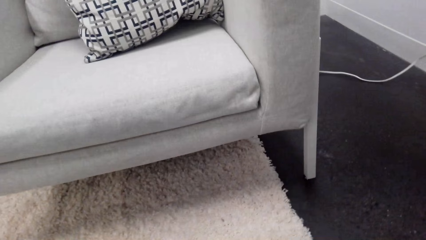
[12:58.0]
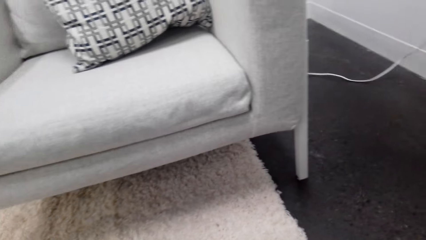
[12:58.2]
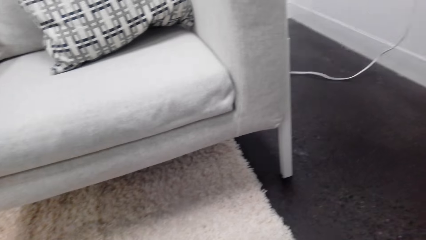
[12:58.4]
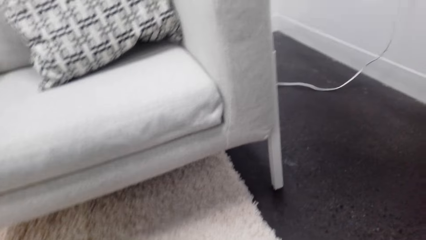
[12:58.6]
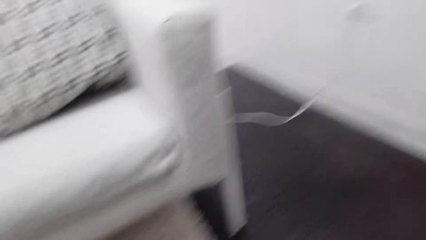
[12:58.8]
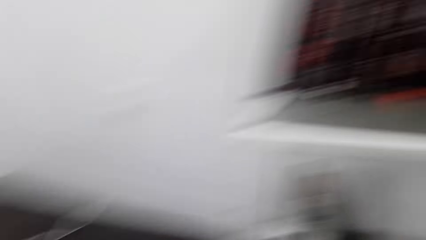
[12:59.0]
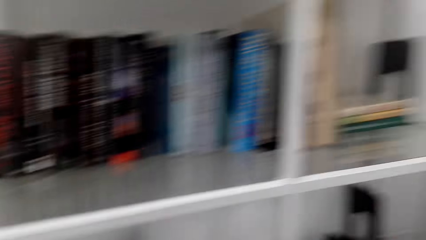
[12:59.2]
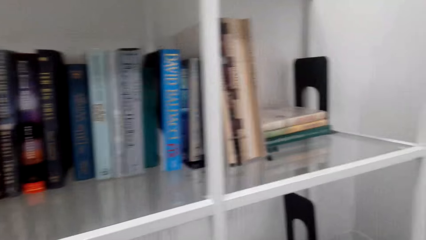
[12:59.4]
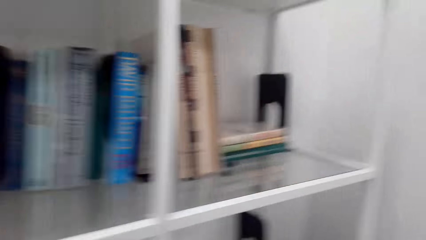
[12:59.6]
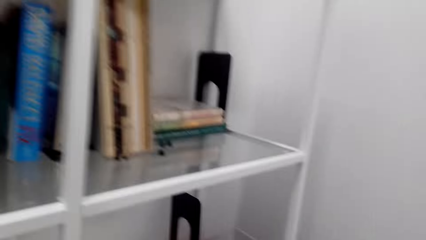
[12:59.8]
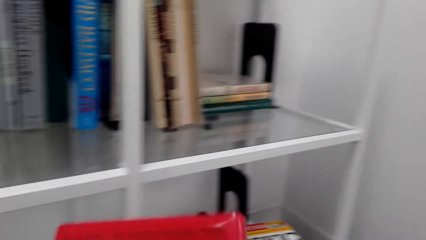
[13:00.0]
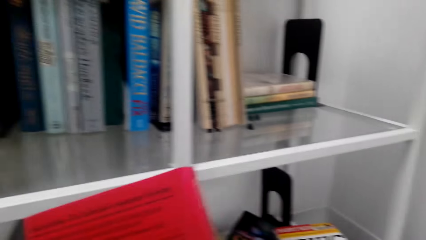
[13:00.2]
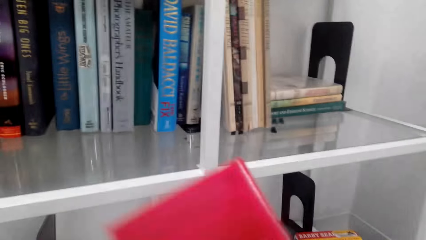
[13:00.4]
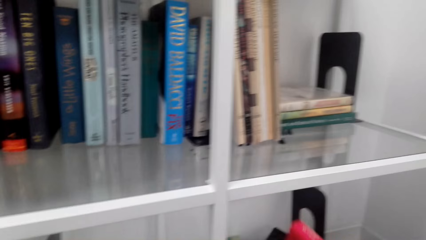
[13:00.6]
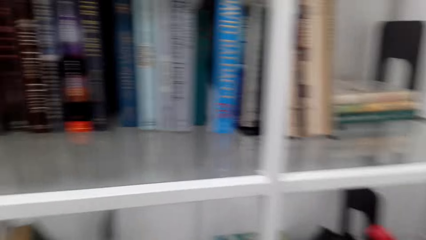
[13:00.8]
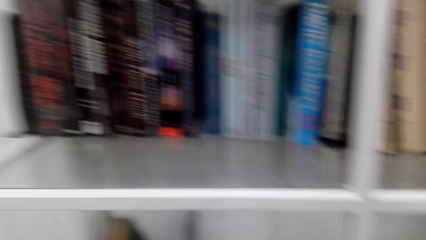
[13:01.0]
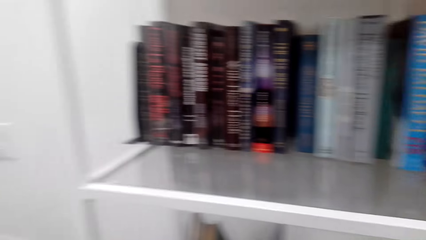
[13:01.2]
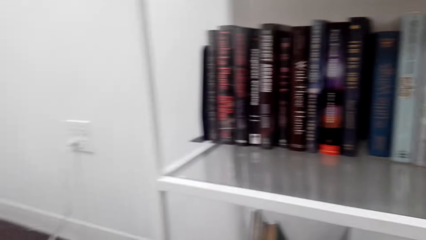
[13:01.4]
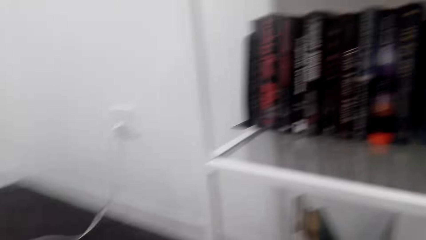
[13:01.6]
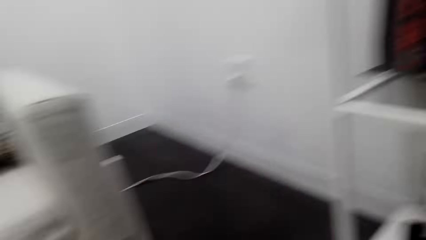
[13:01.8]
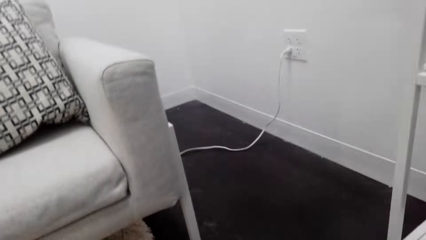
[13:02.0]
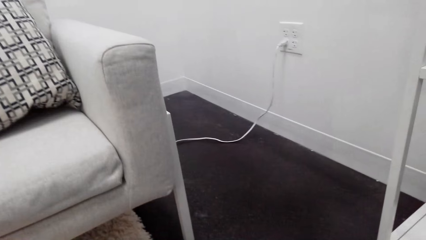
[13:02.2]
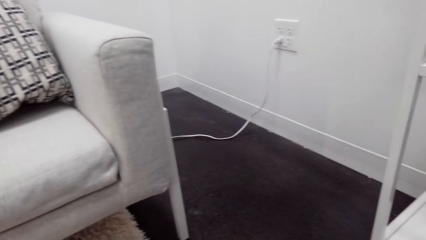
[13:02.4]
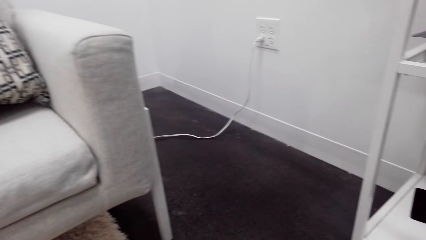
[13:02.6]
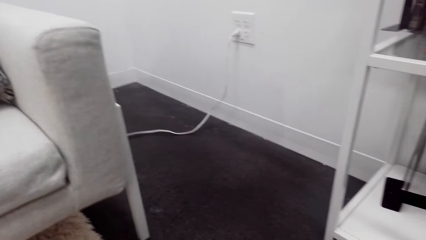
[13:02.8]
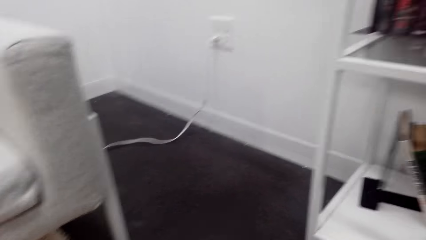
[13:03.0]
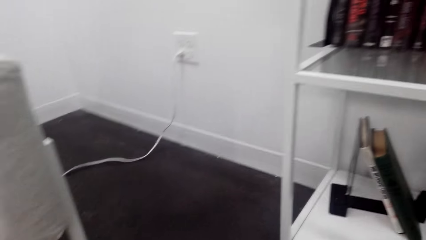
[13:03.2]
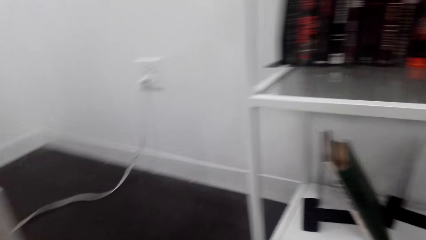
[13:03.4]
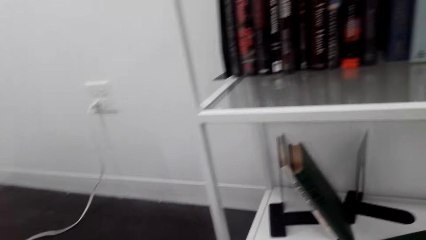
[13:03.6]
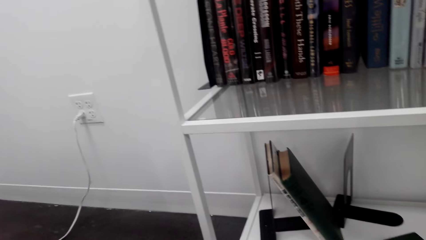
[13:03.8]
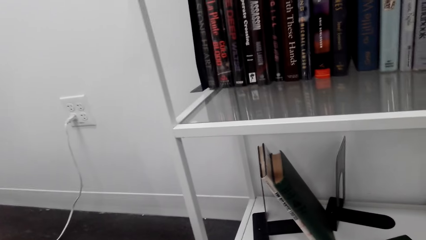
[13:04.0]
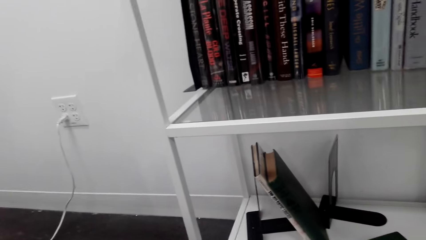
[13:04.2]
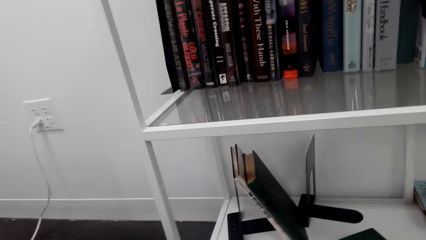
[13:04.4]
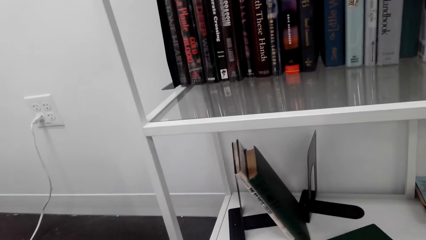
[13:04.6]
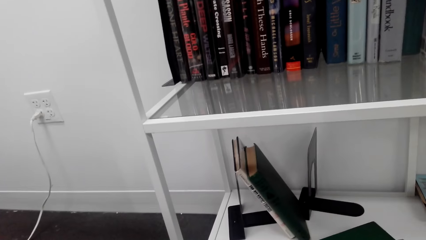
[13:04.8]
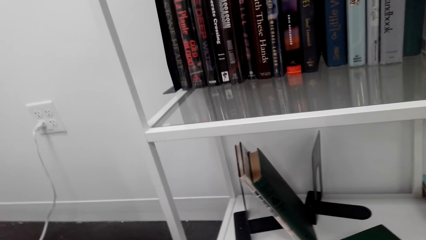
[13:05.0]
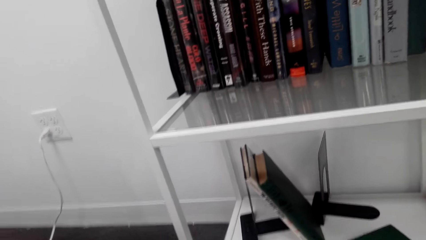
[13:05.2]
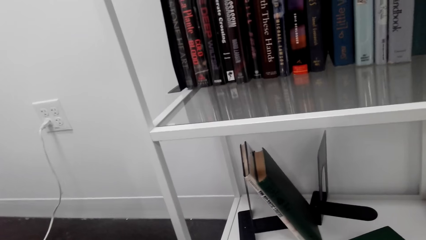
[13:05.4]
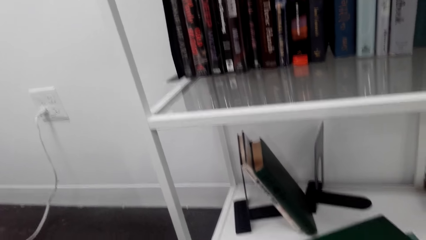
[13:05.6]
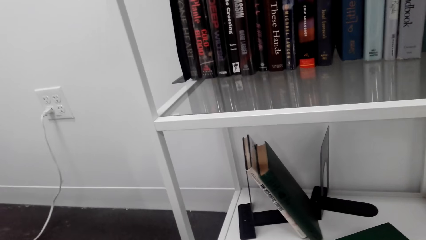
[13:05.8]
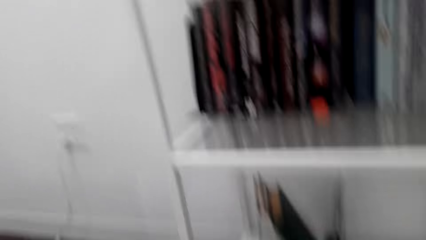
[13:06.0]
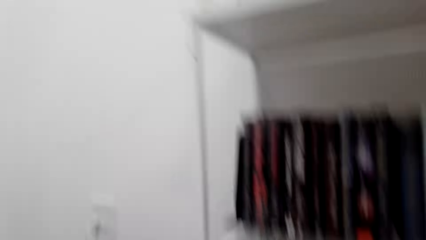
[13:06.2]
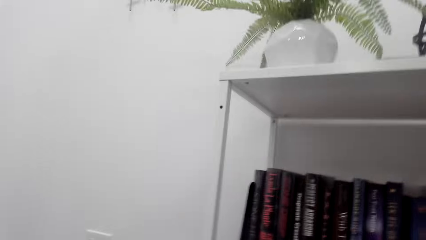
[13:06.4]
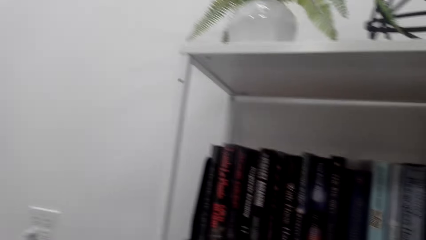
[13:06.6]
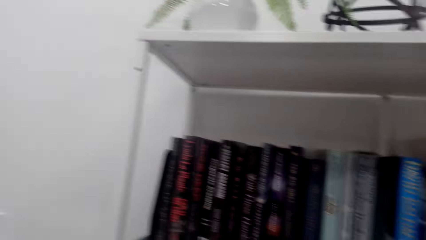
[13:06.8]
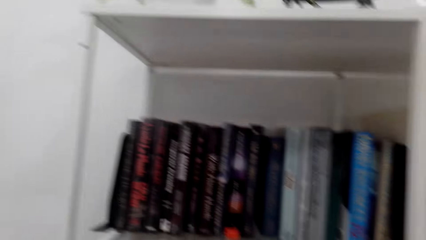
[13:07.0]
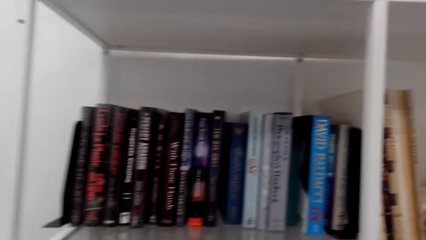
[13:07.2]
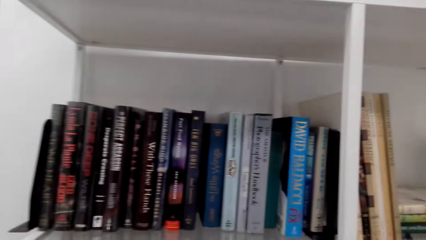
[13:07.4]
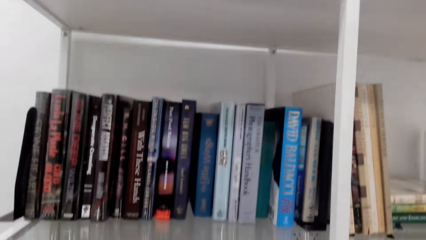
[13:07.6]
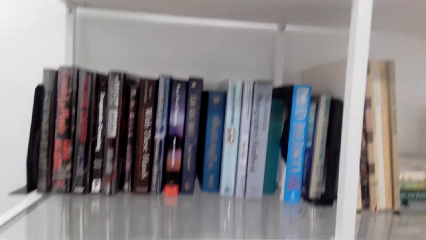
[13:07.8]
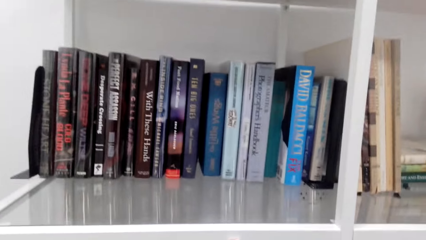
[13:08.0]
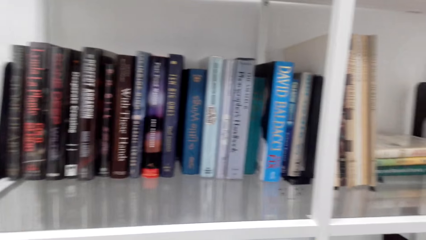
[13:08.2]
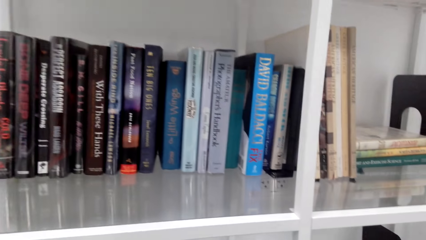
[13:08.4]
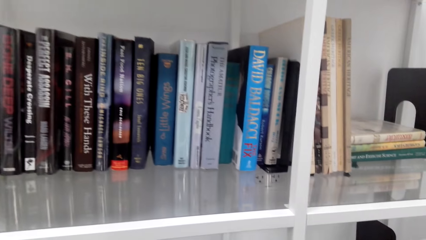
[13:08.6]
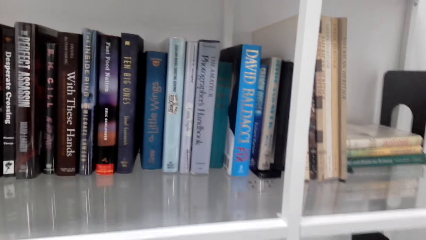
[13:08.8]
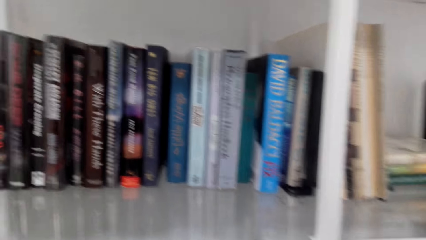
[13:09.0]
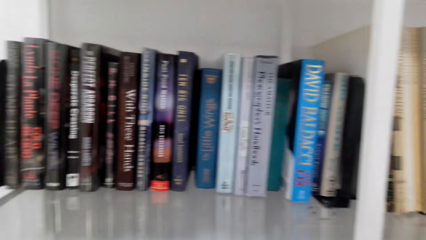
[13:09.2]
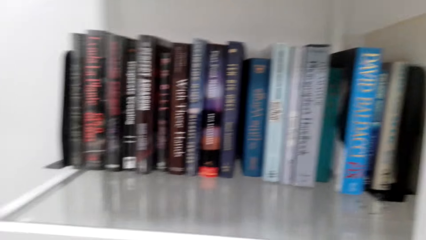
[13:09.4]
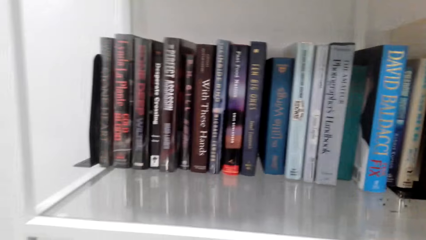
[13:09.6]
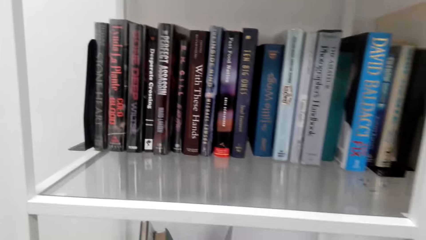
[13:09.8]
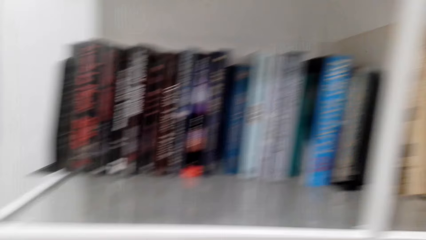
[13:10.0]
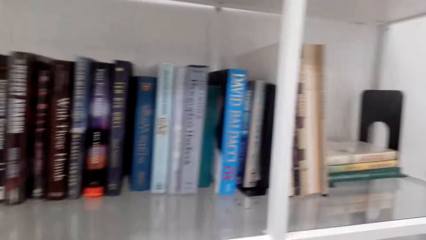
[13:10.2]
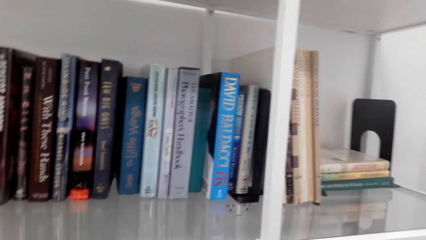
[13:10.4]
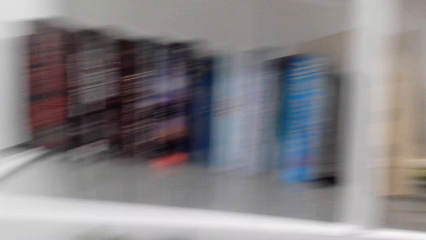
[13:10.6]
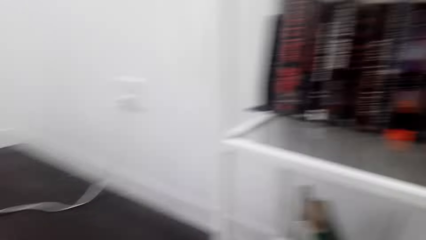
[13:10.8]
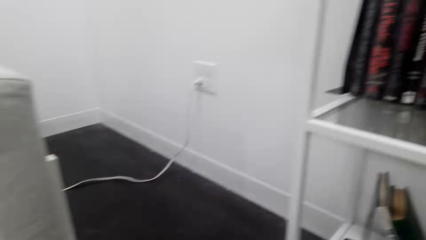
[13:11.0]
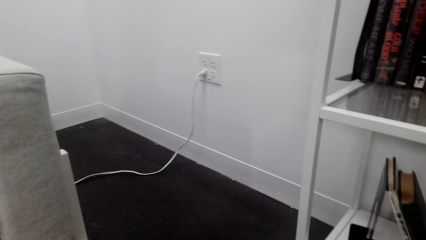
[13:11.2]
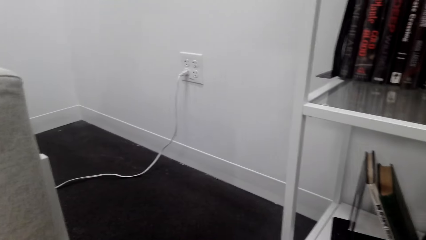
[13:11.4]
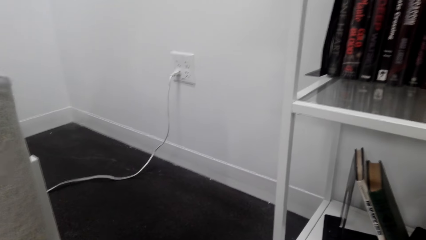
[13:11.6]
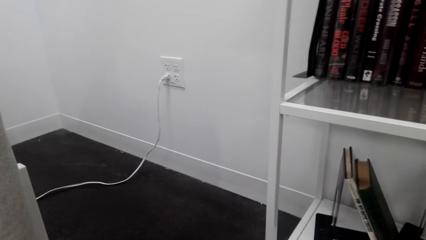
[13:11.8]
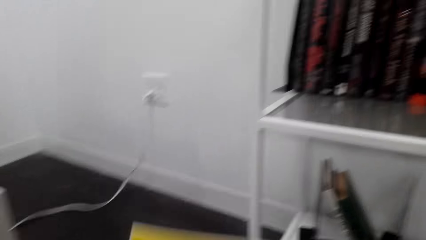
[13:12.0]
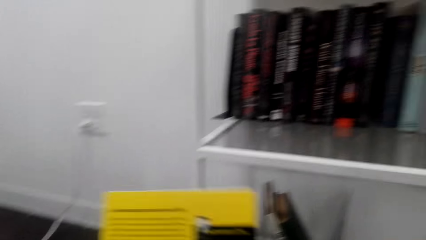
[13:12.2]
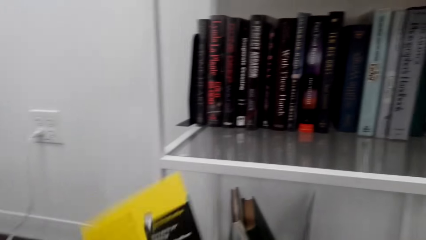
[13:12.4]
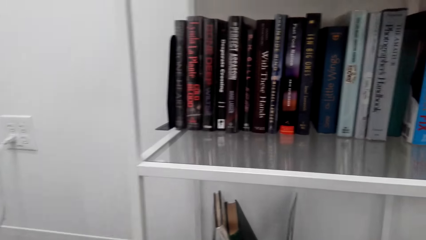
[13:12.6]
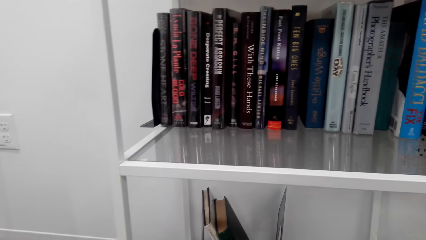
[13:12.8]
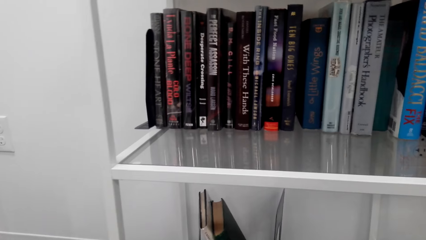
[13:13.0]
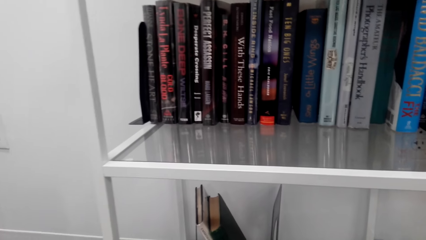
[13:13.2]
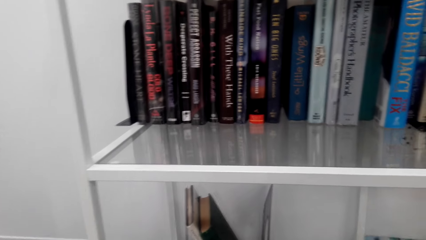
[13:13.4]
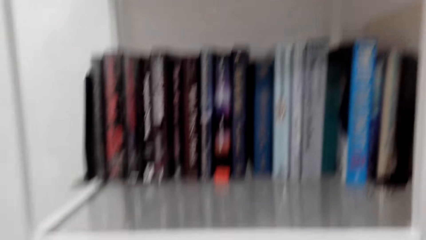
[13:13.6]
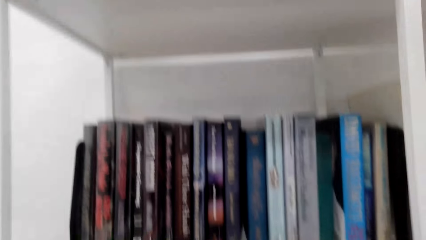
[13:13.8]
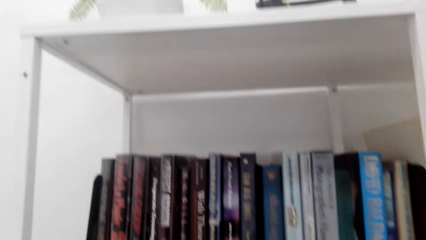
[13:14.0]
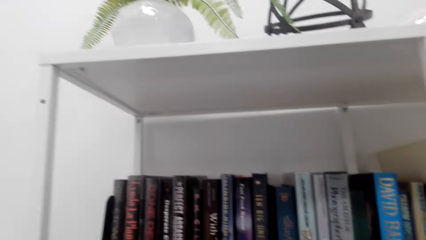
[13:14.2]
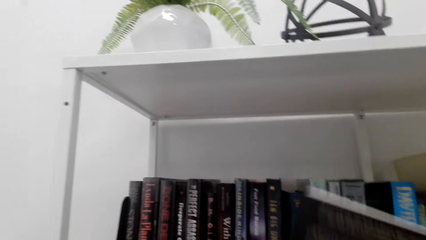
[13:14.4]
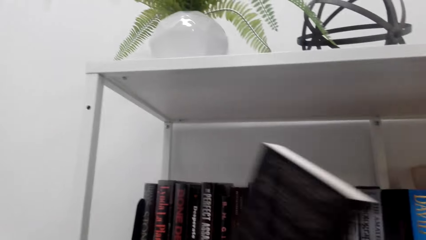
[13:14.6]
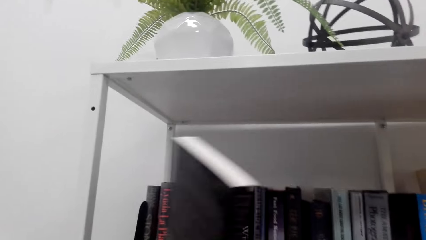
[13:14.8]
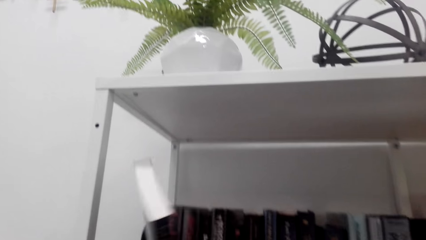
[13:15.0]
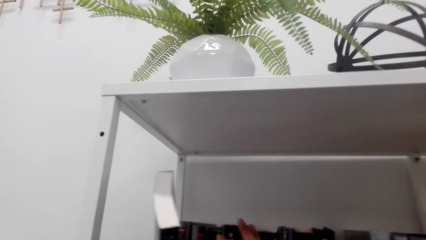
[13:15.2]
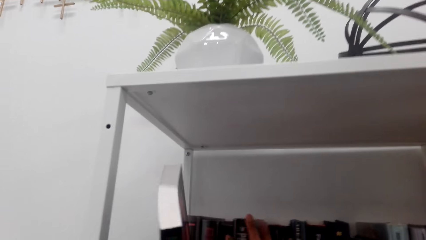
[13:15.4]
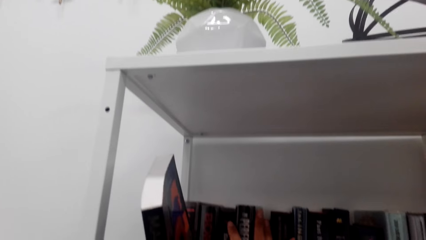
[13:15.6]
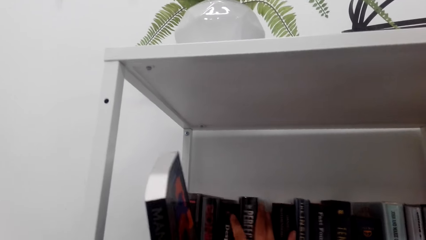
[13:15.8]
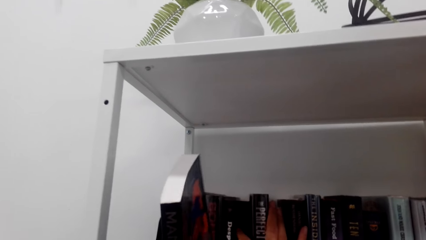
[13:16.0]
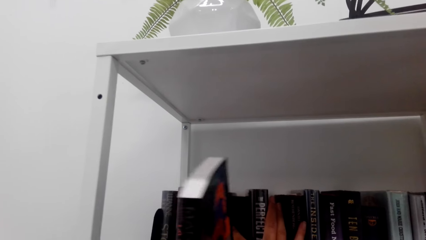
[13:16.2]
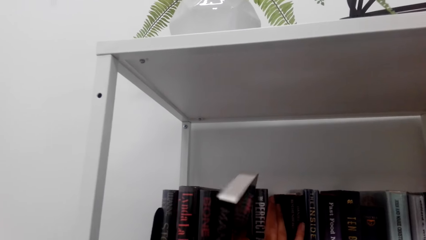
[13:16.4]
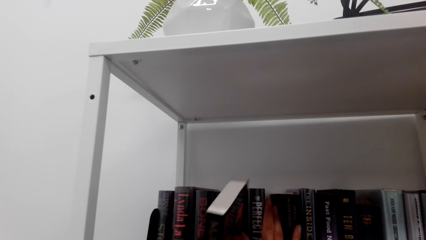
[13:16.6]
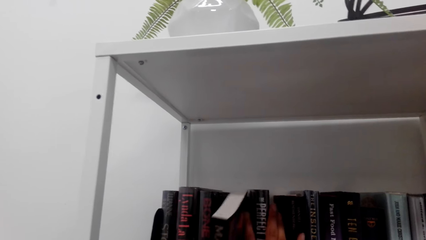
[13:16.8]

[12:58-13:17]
The camera wearer picks books on a table. They arrange books on a shelf.
